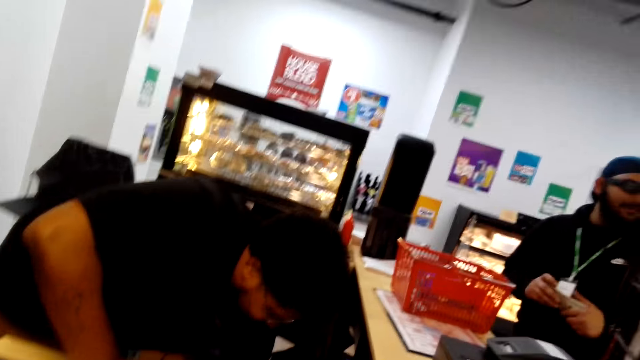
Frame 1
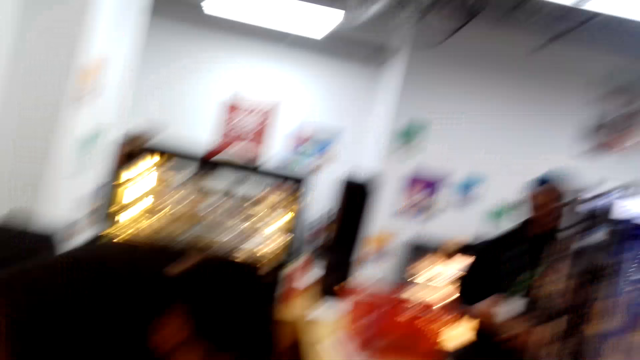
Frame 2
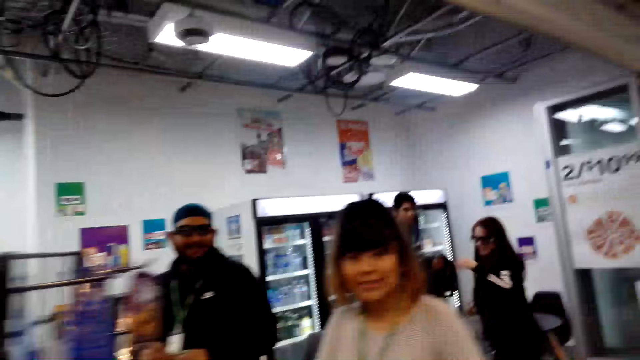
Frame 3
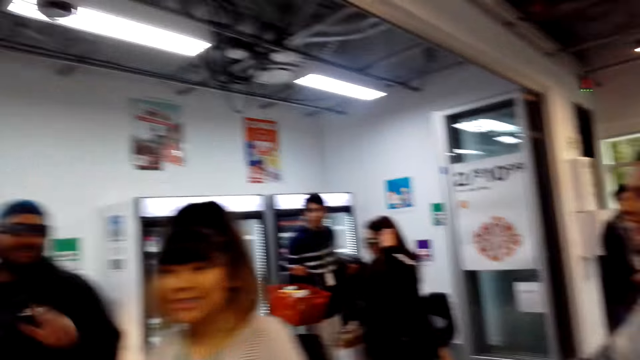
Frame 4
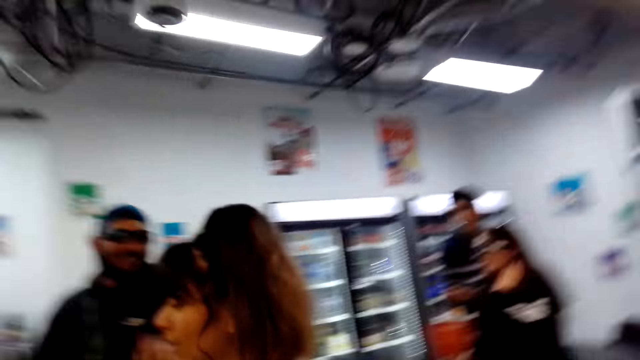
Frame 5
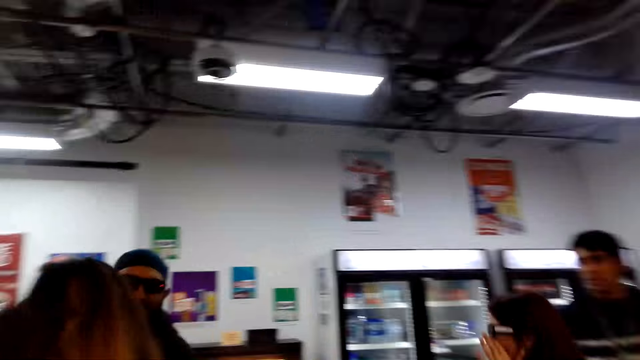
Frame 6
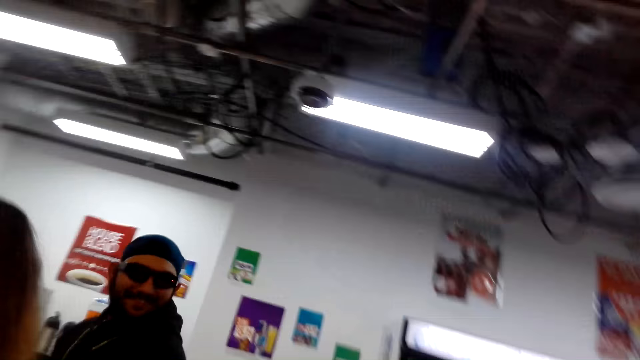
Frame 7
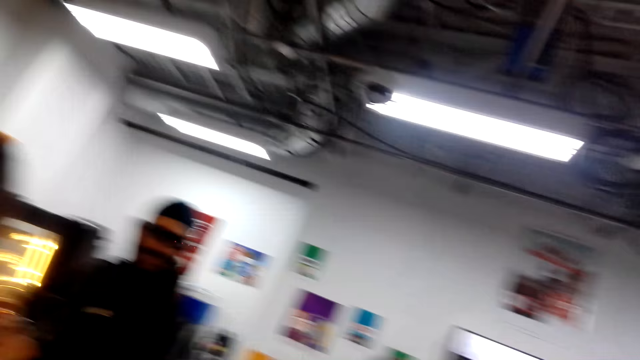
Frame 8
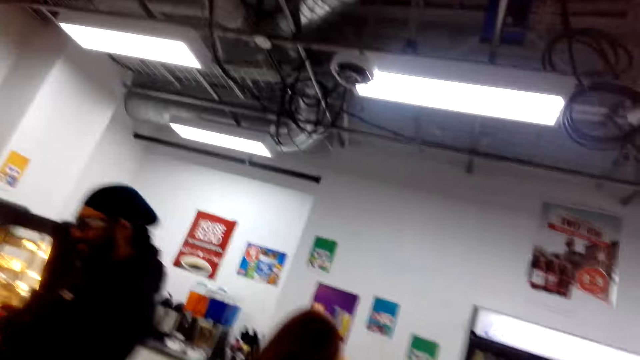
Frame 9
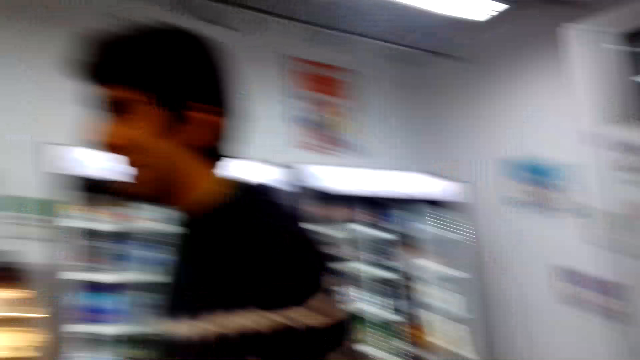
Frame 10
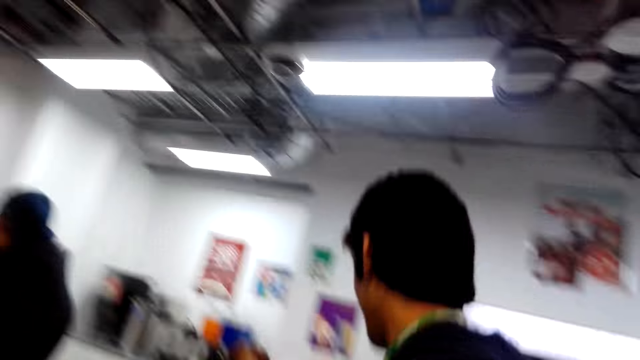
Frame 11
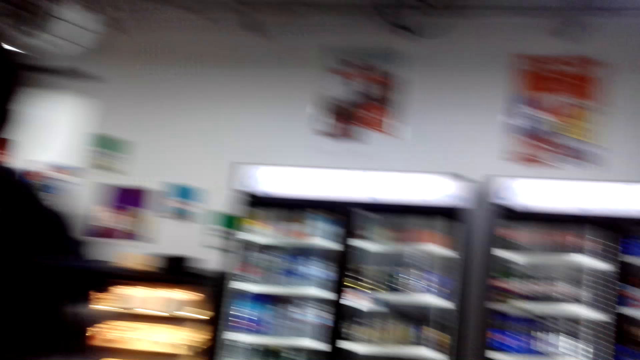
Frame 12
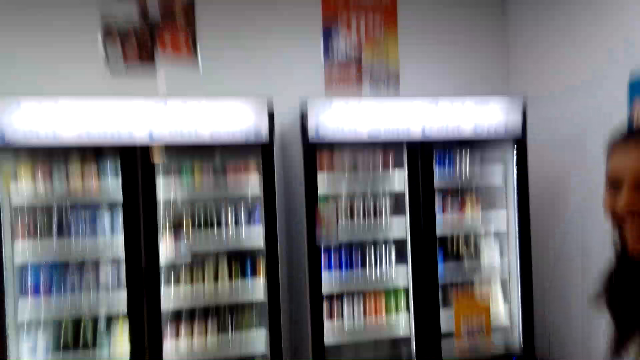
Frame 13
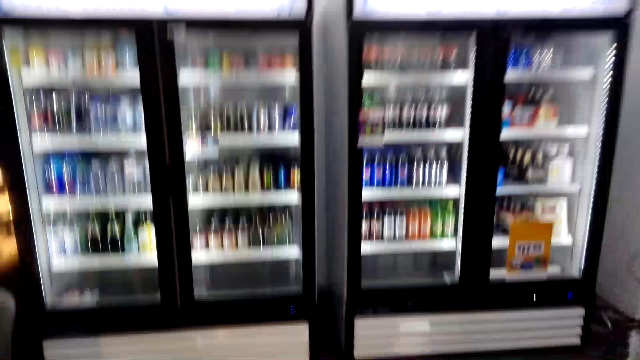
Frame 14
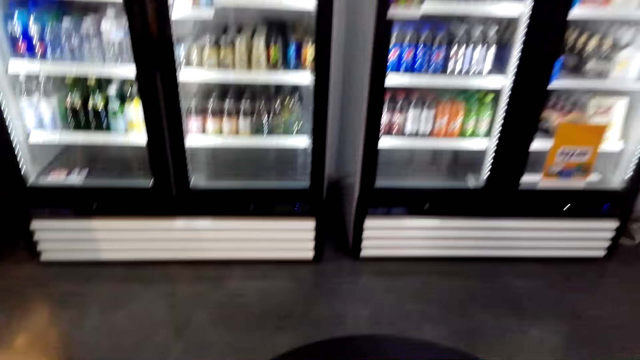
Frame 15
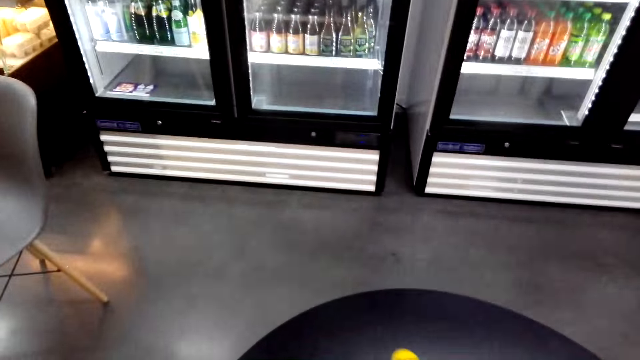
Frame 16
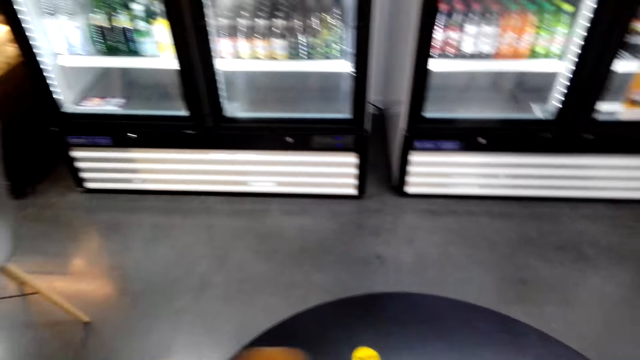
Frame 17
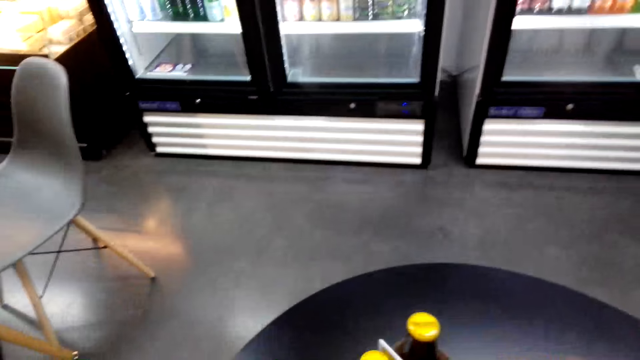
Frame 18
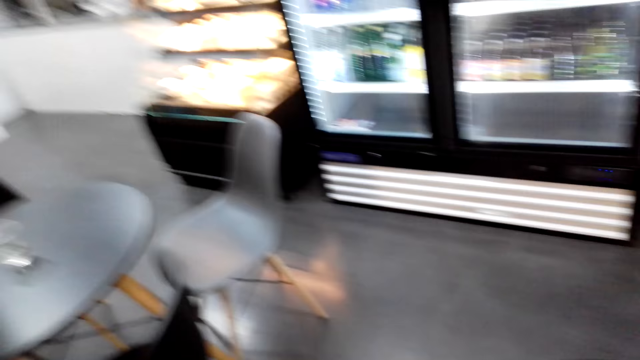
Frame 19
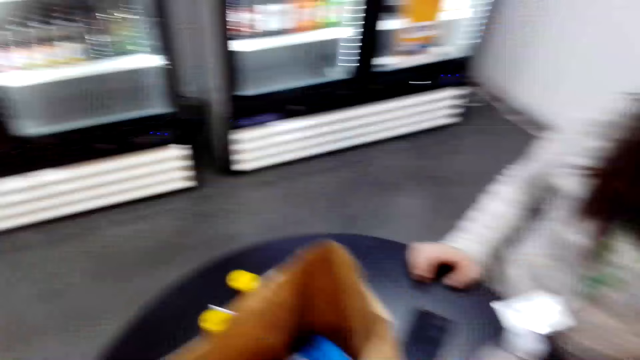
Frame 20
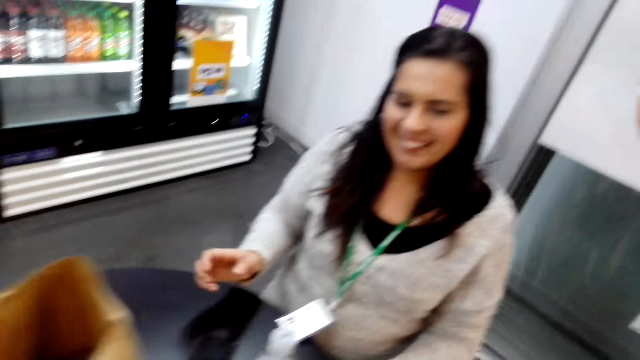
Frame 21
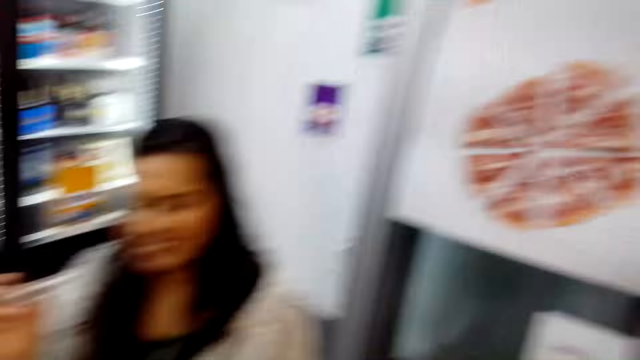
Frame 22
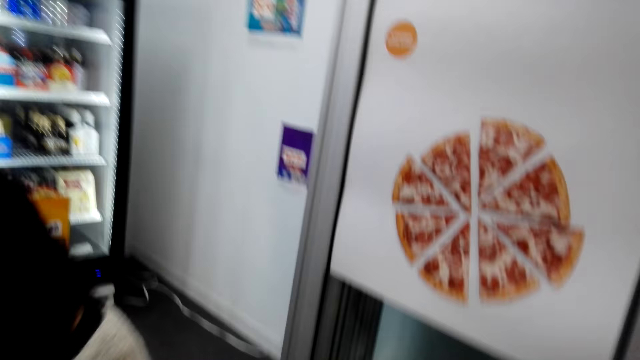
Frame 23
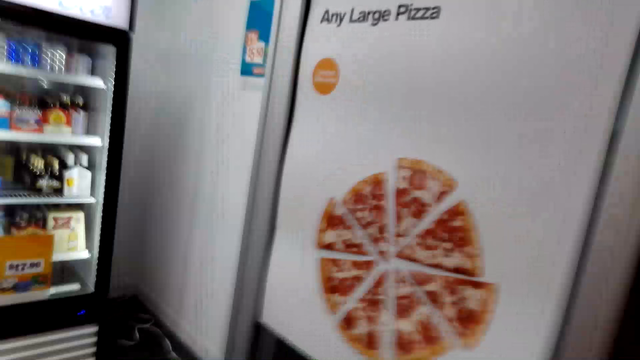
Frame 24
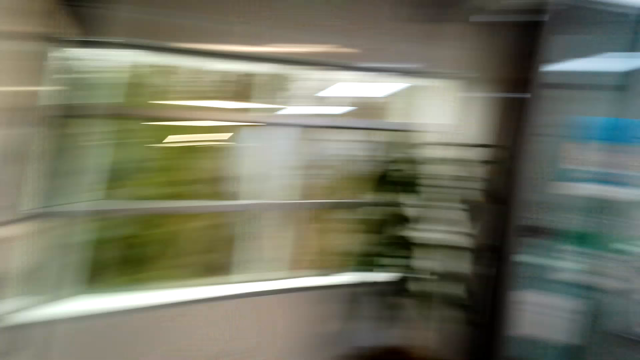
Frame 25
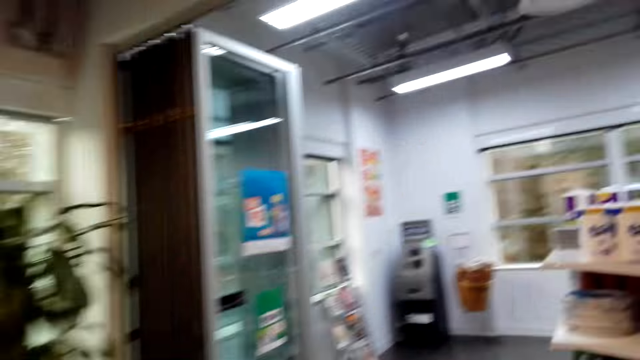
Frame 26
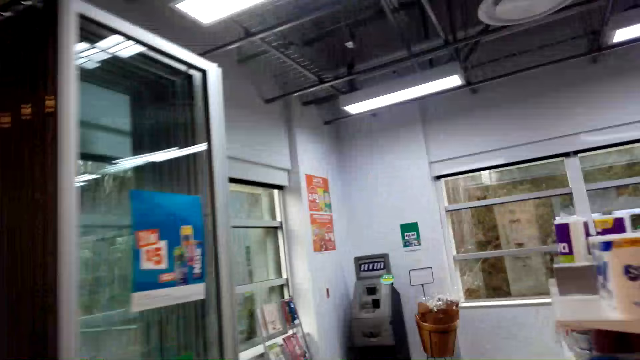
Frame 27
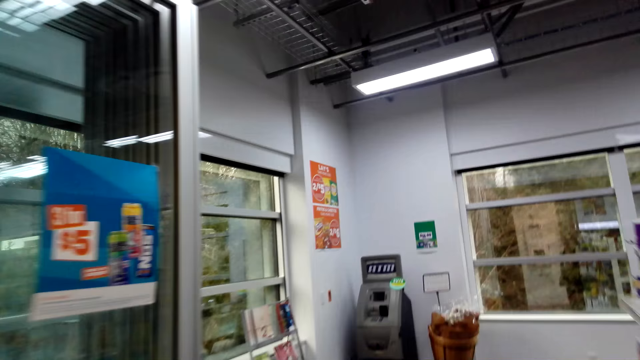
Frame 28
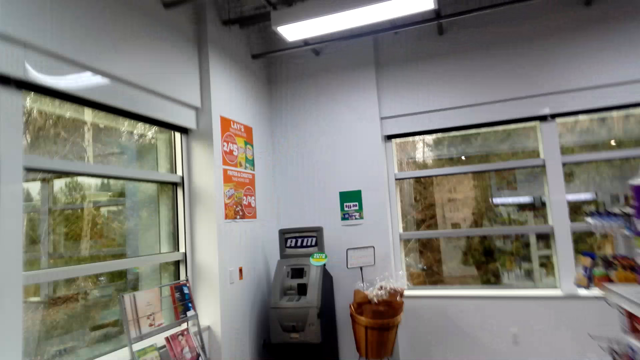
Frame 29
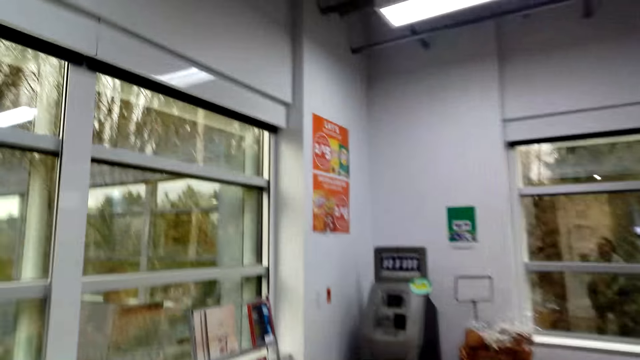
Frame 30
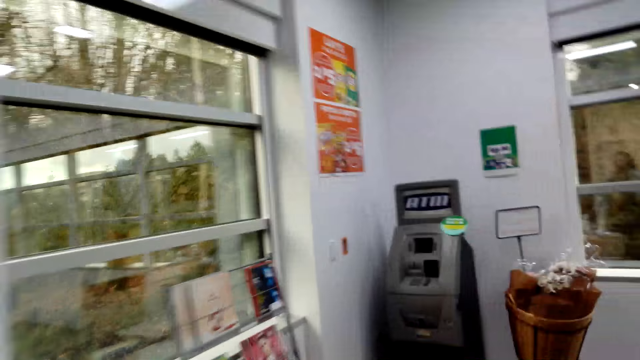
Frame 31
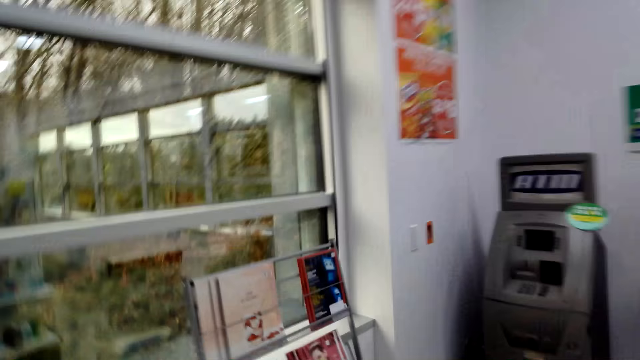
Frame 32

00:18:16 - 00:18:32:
A person and another person look at the camera wearer. A third person passes past the camera wearer. The camera wearer stands beside a table. They look around. Another person smiles at the camera wearer. The camera wearer walks in the supermarket.

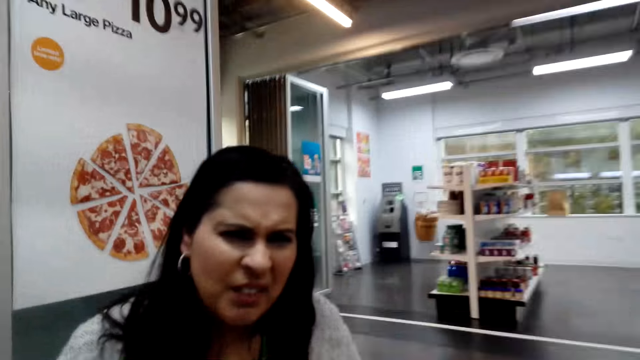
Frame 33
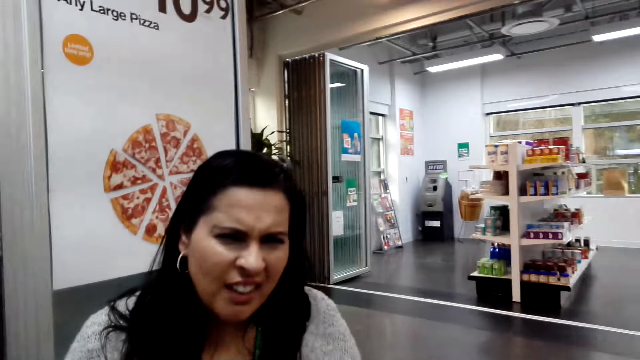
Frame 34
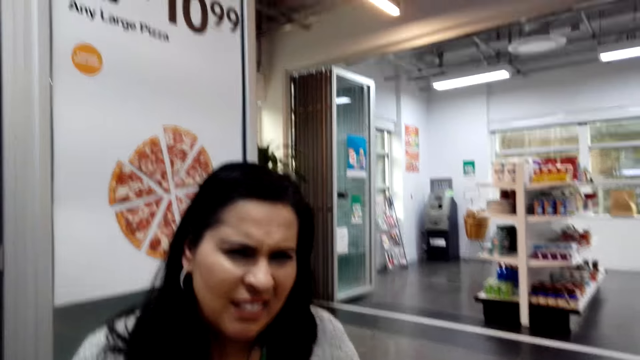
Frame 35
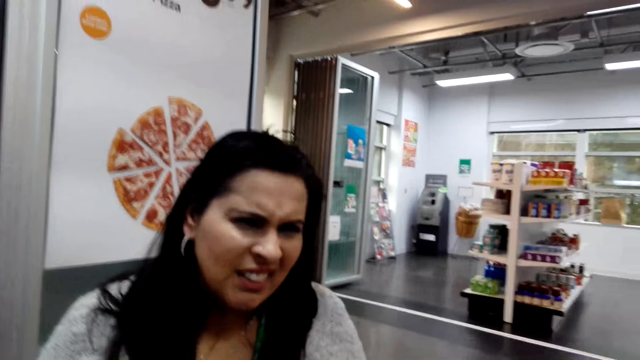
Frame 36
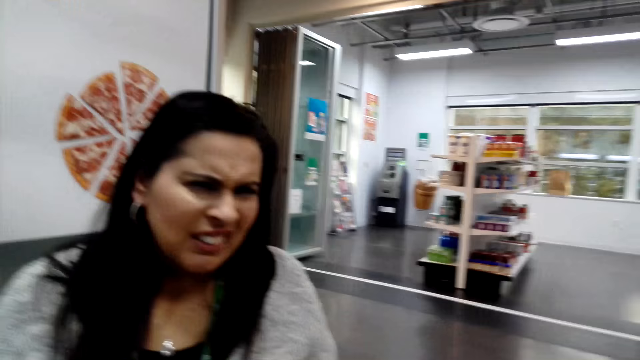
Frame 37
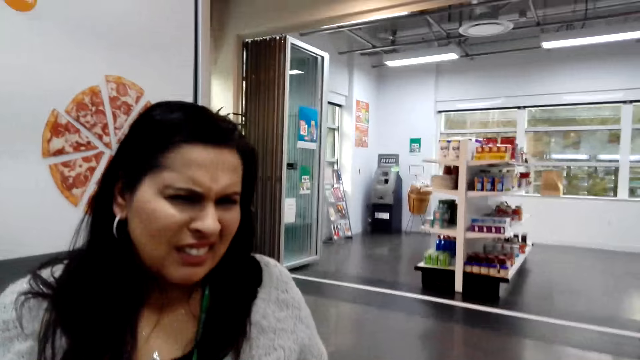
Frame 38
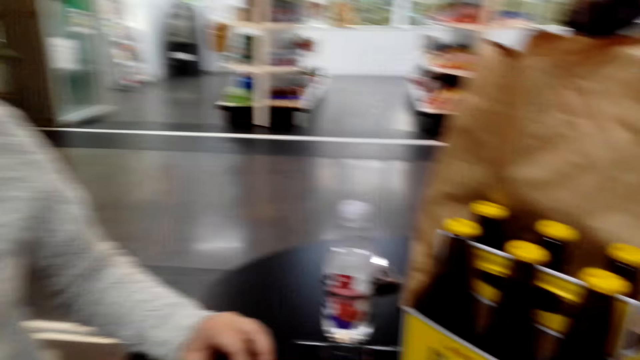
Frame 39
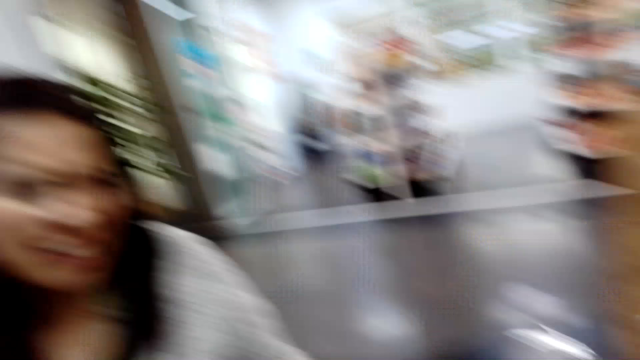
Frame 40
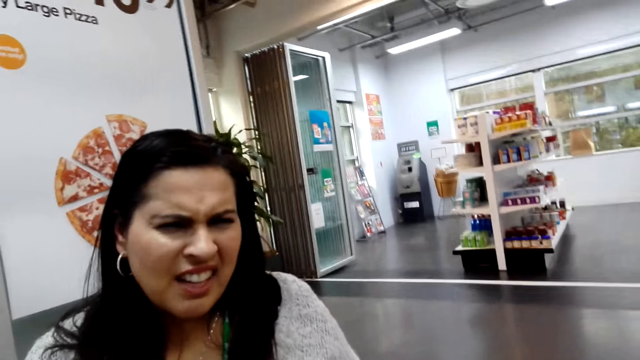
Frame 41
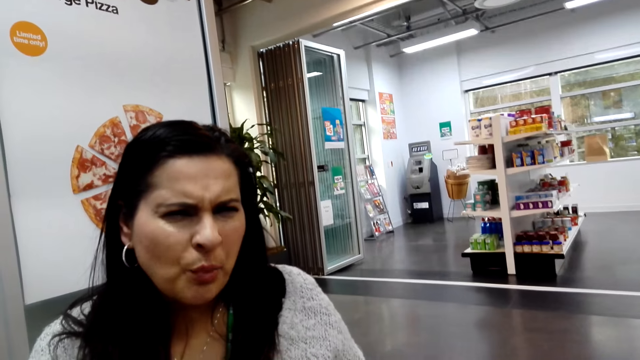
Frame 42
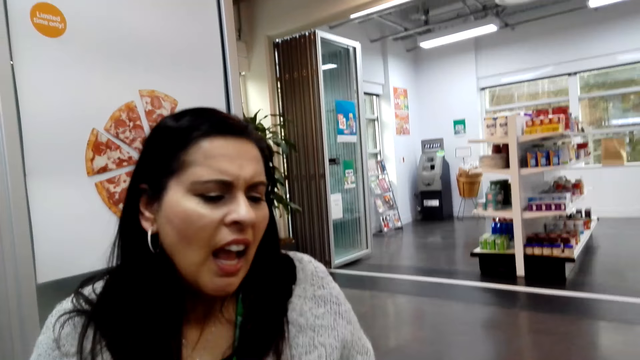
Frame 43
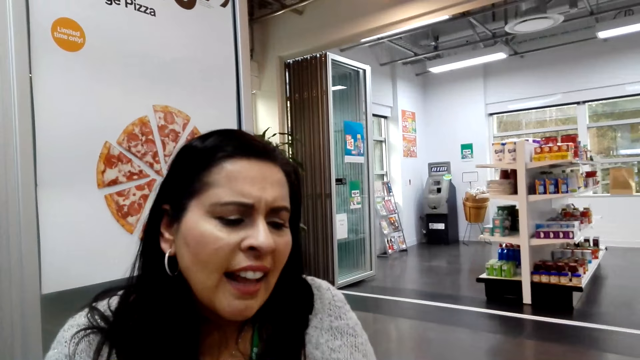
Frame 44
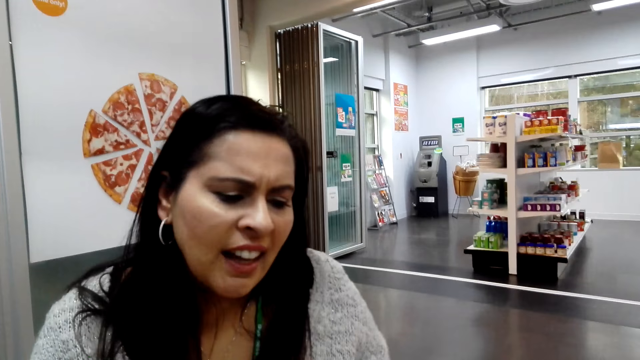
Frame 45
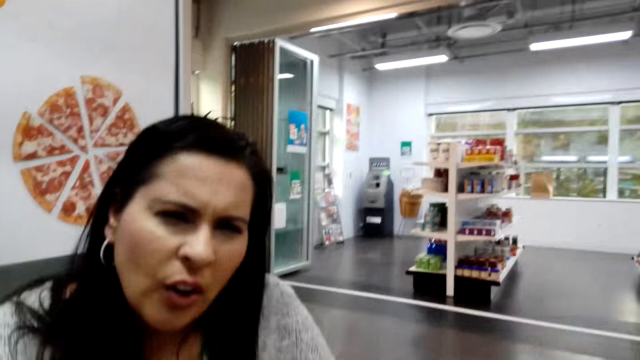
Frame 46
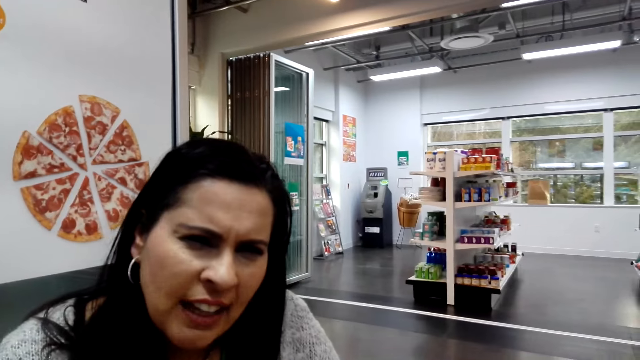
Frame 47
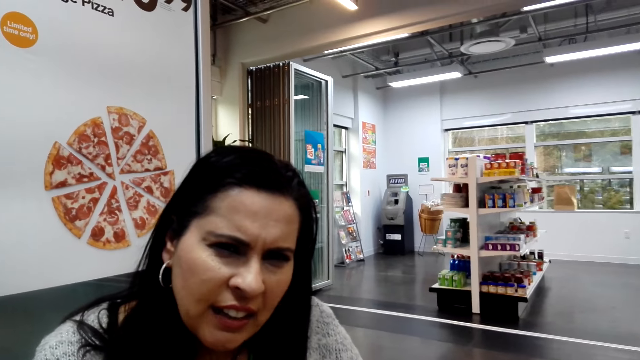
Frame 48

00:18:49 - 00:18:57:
The camera wearer converses with a woman. The woman speaks to the camera wearer.
